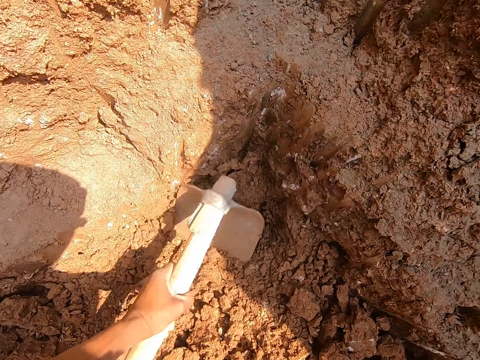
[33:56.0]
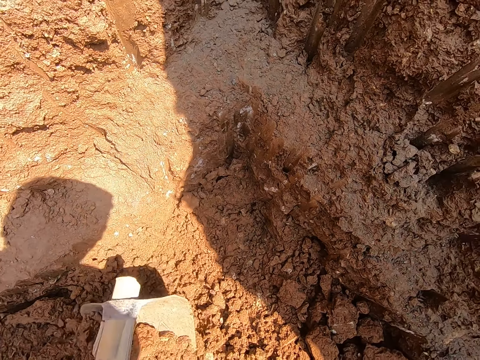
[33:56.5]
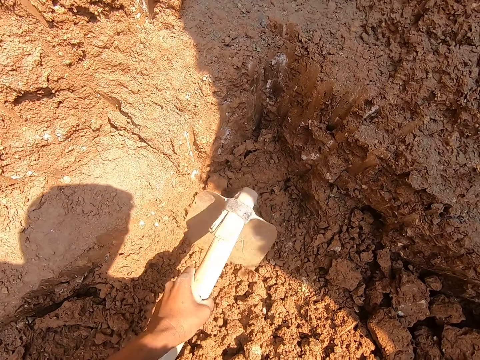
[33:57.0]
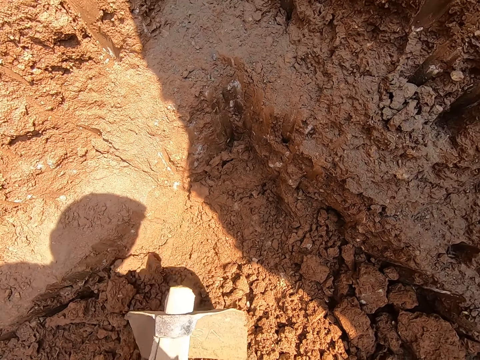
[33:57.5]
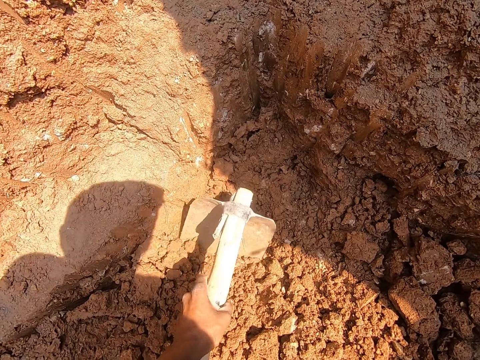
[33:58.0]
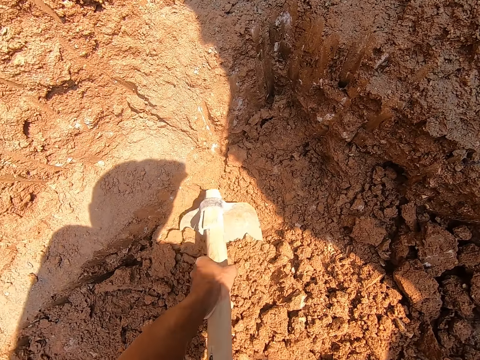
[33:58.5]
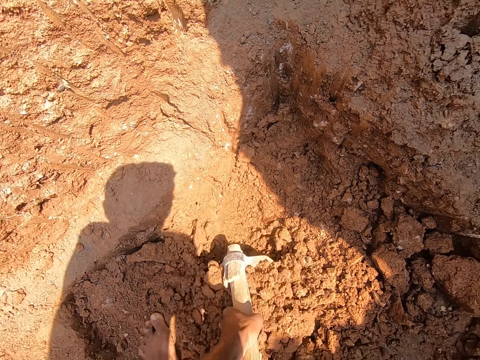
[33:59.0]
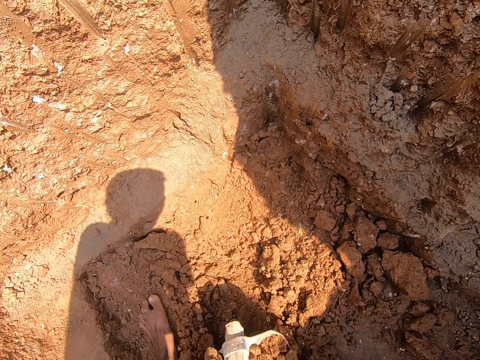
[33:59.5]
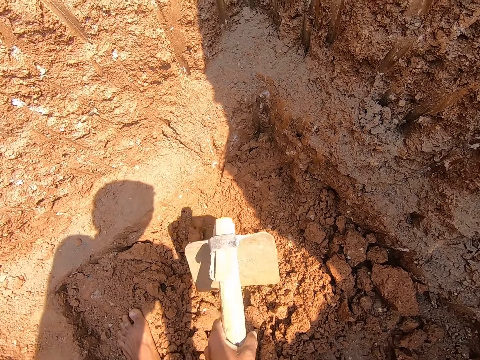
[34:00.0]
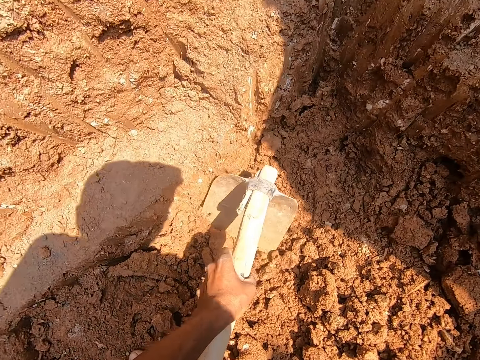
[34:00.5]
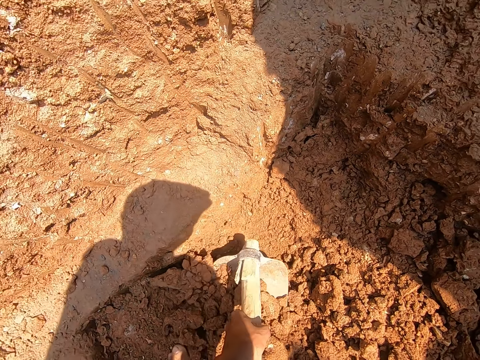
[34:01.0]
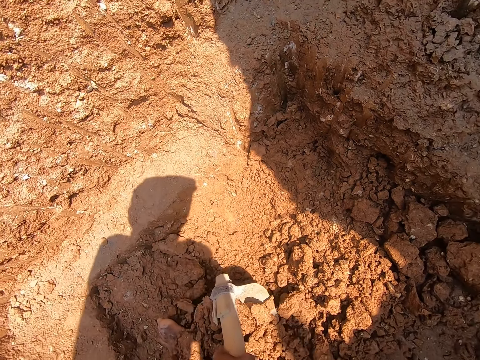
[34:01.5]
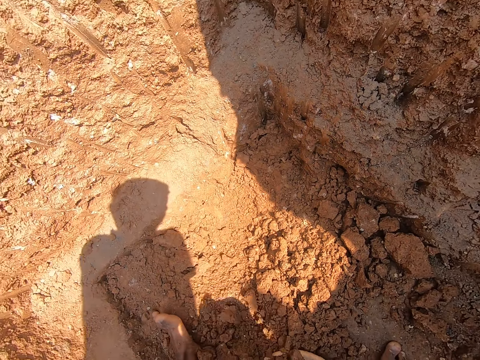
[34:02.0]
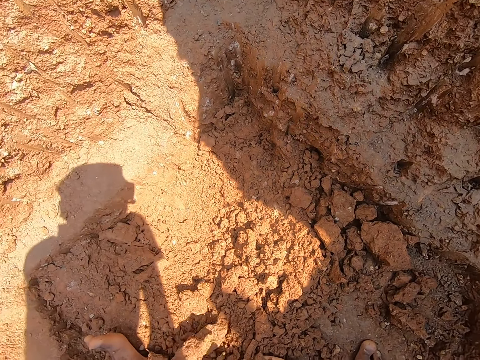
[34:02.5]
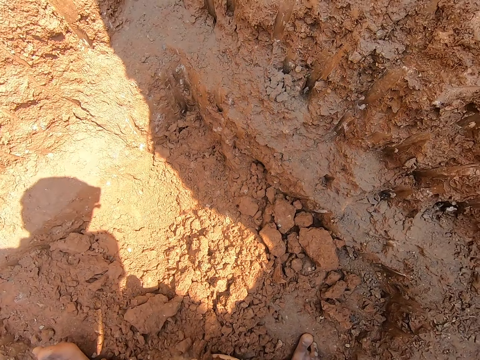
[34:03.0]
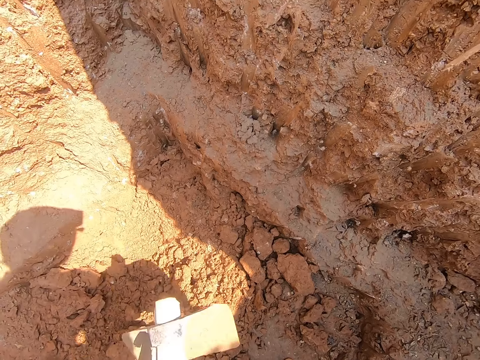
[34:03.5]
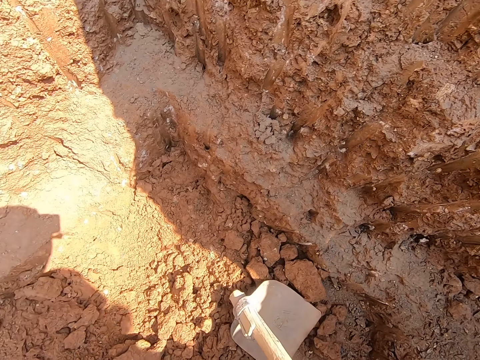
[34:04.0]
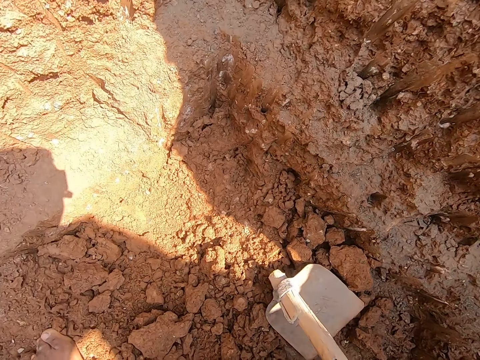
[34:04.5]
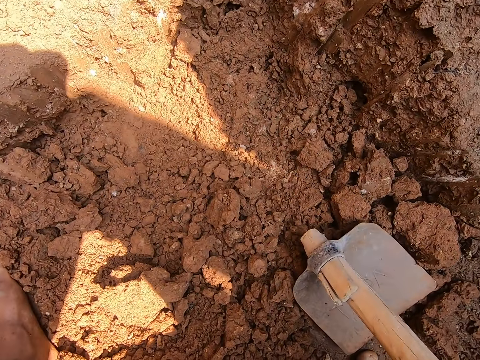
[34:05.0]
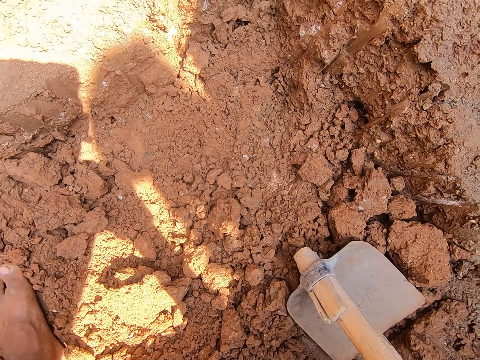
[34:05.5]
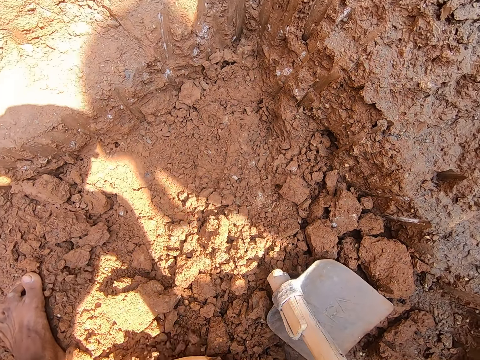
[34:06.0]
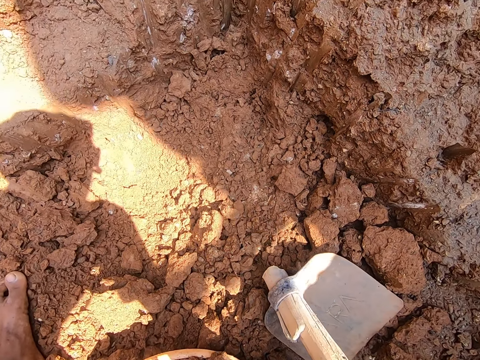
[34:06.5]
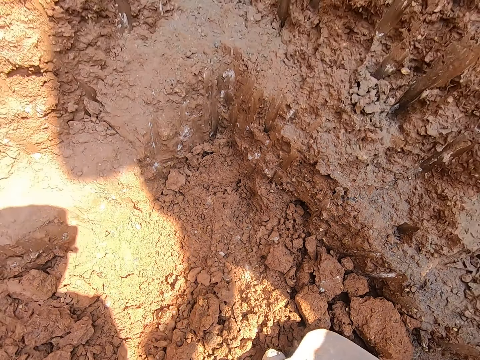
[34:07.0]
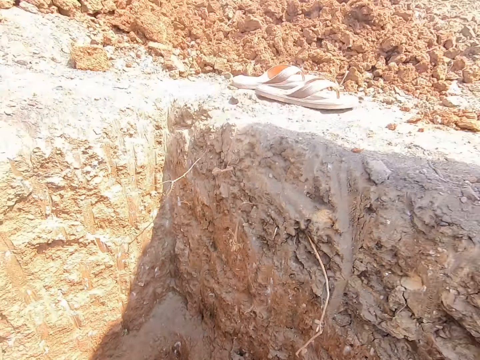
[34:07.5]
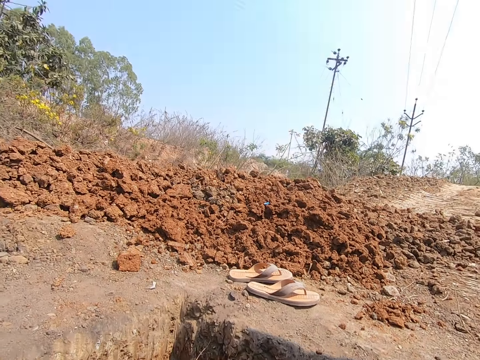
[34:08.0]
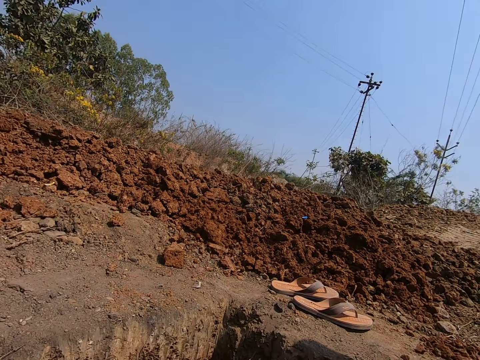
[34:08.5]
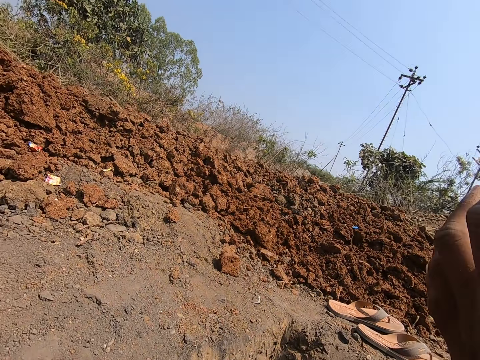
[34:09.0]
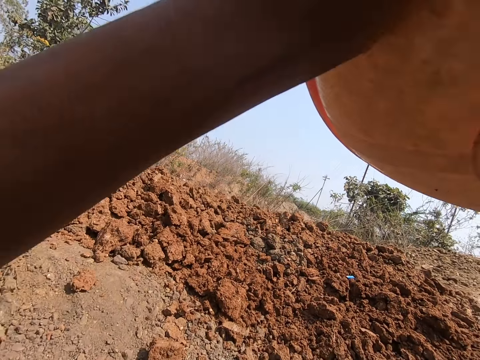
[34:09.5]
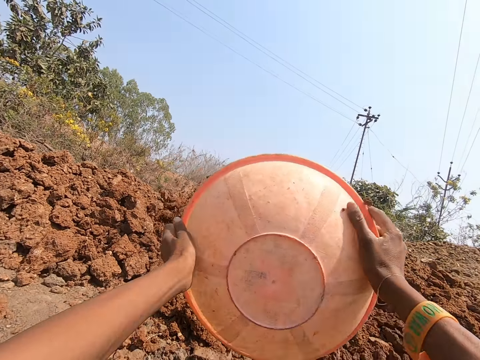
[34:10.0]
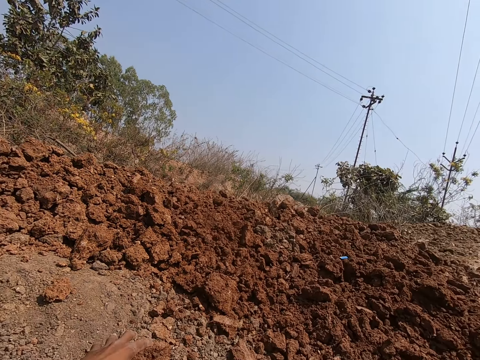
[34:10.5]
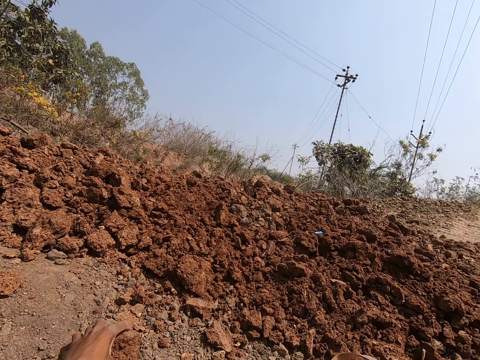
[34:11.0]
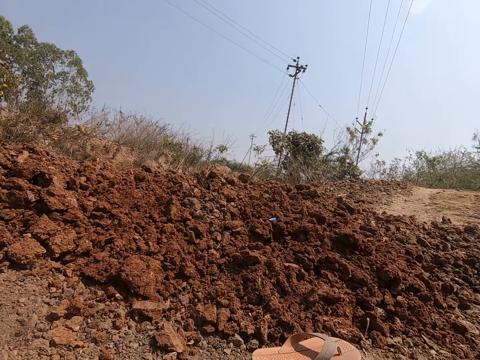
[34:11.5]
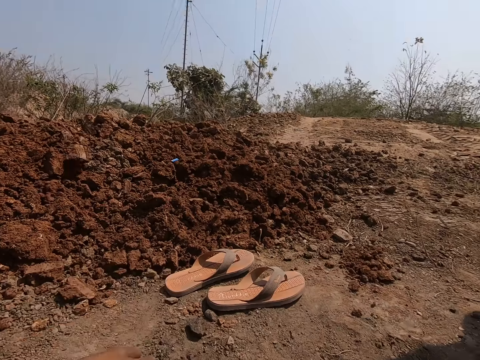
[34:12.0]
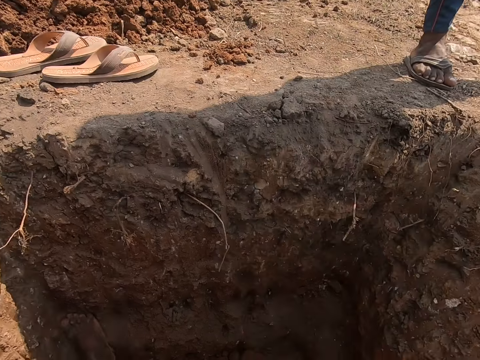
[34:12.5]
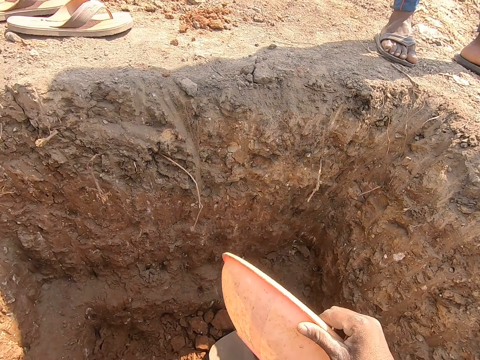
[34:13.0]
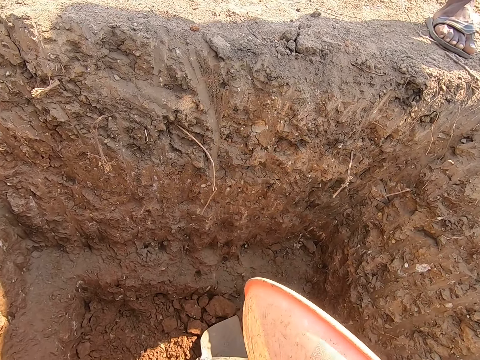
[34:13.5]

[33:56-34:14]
The camera wearer packs stones or soil from the ground into the mortar pan or plastic with the hoe in his hands. He digs the soil with the hoe. He places the soil on the plastic. He drops the hoe on the ground of the pit with his right hand. He carries the mortar pan from the ground of the pit with his hands. He stands. He throws the stones in the mortar pan on the ground with his hands. He picks the stone on the ground of the pit with his left hand. He throws the stone in his left hand on the ground.

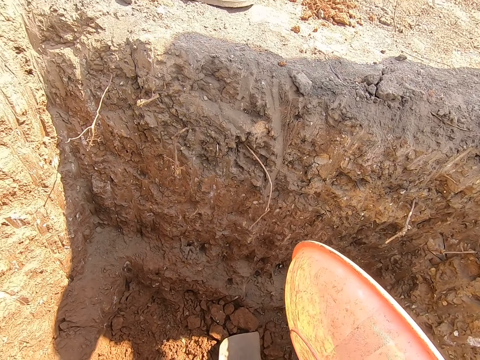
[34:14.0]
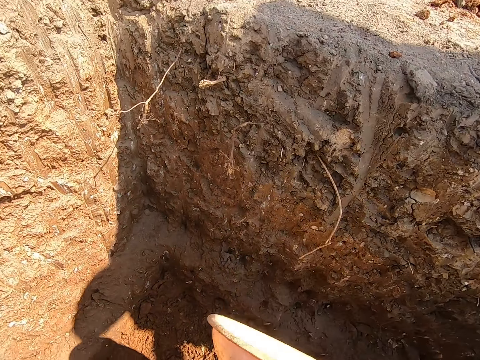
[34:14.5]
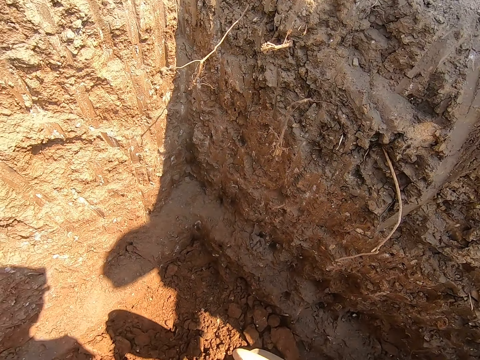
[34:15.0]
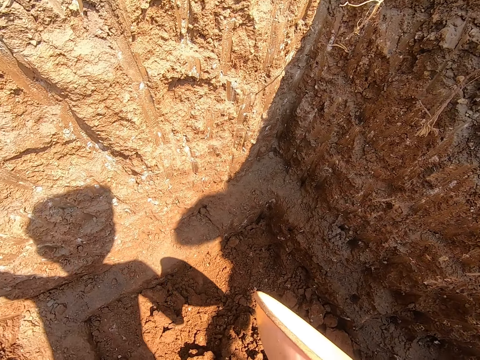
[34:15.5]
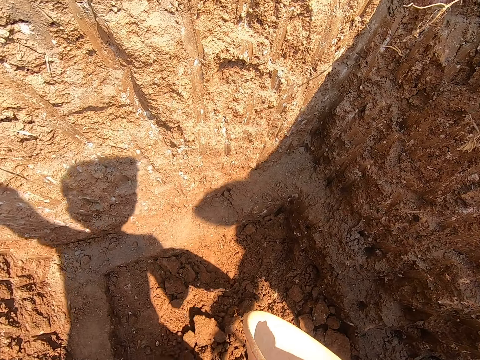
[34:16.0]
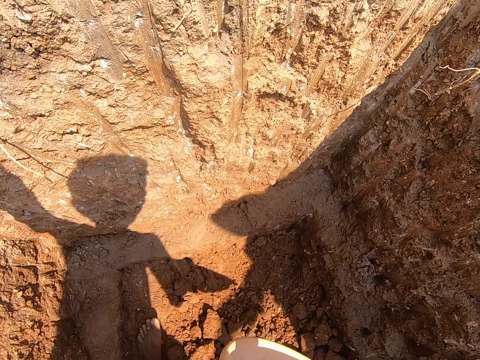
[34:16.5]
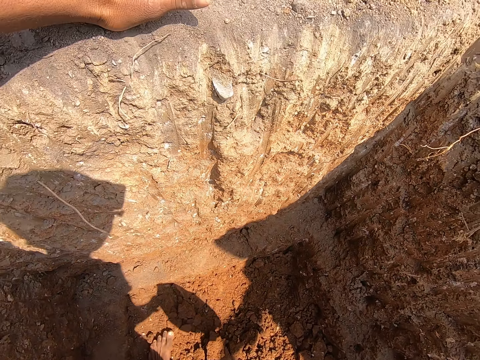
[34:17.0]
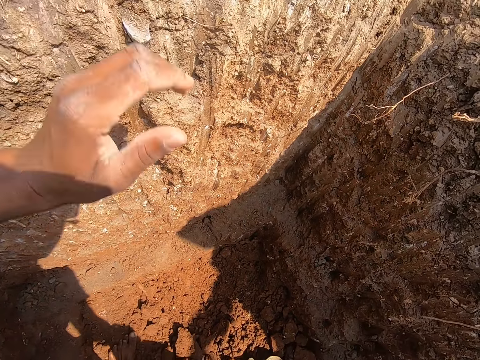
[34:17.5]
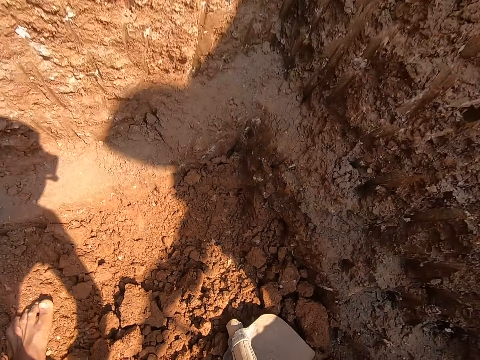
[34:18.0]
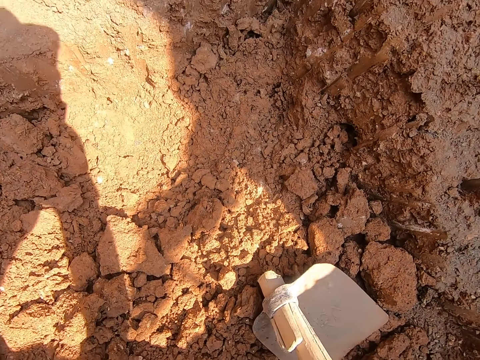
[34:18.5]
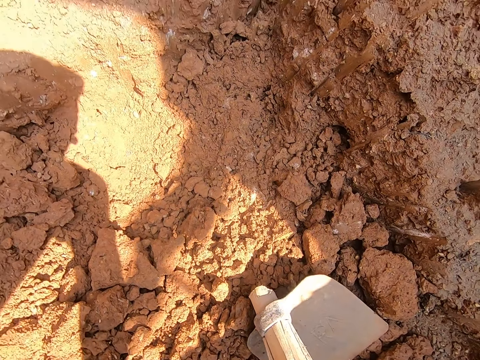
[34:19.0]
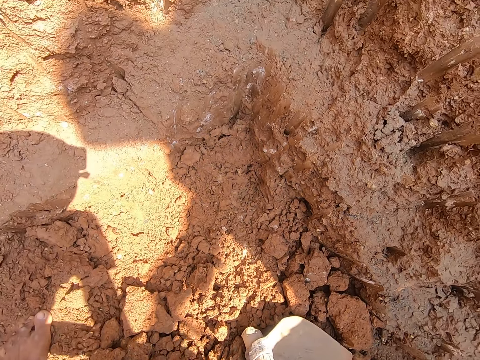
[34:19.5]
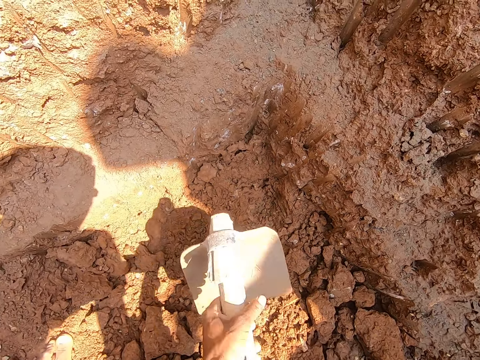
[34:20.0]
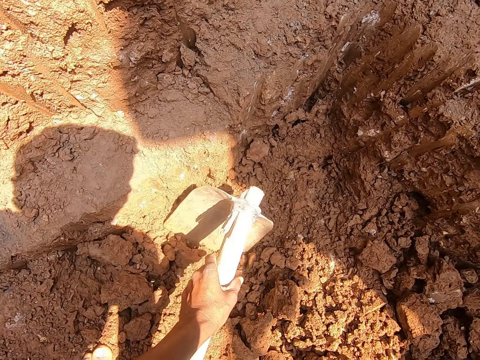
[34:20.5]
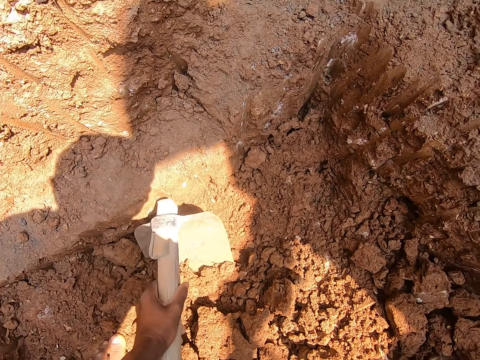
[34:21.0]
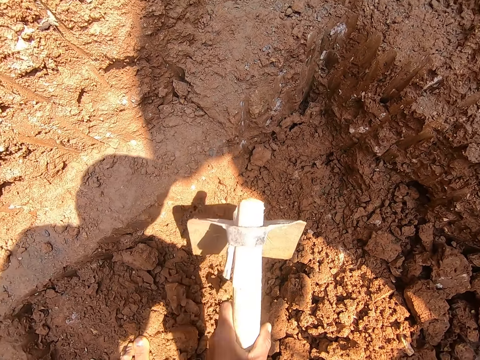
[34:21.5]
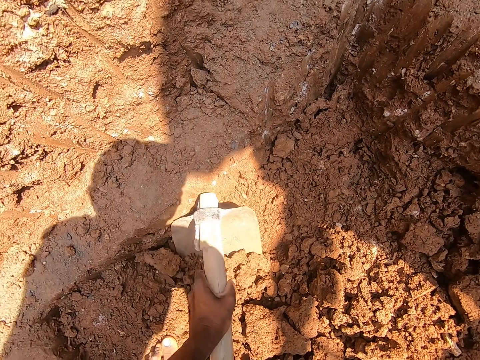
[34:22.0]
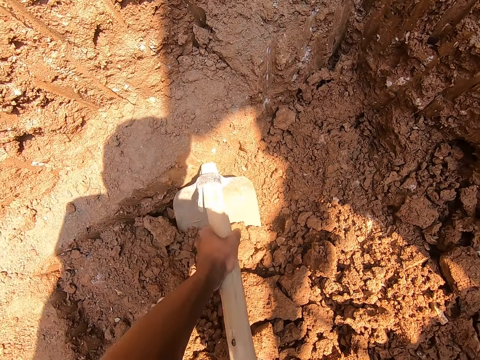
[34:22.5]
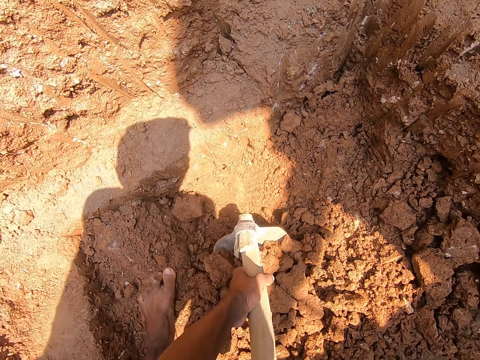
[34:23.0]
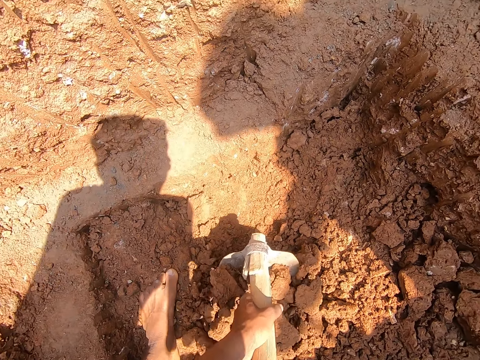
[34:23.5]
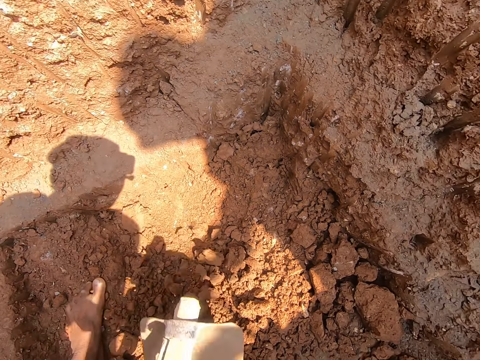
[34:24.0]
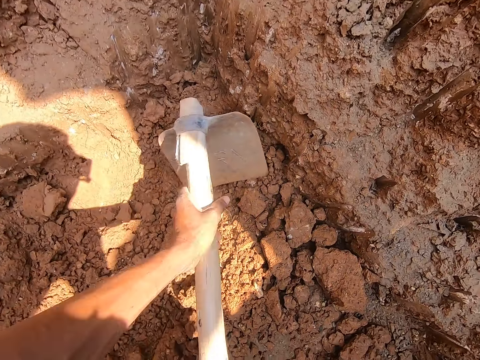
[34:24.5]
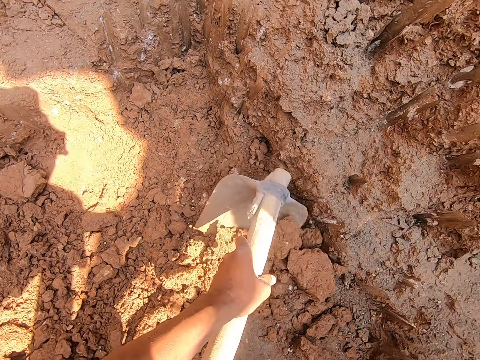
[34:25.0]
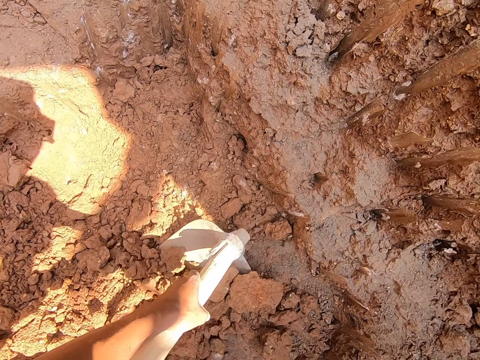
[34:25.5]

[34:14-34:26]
The camera wearer drops the plastic. He picks the hoe on the ground of the pit with his left hand. He packs stones from the ground into the mortar pan with the hoe in his left hand. He digs the soil with the hoe. He places the soil on the plastic.
